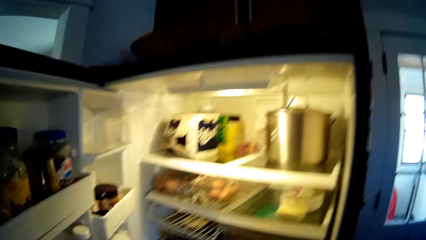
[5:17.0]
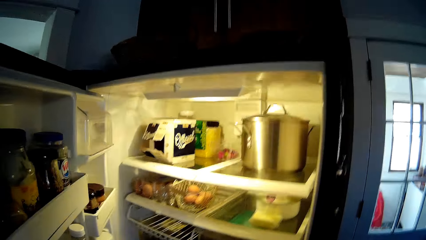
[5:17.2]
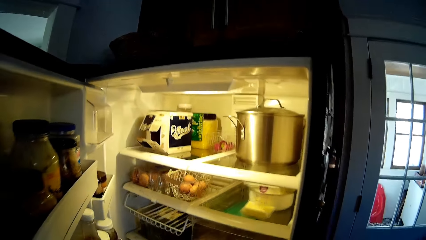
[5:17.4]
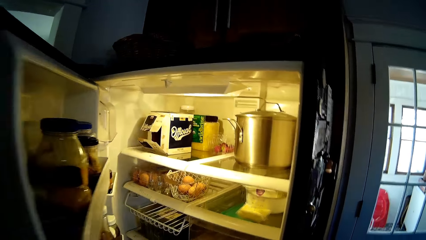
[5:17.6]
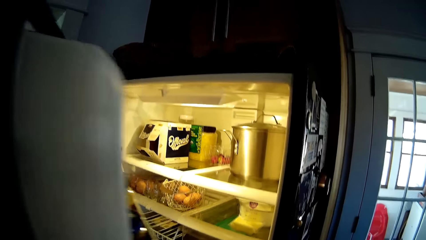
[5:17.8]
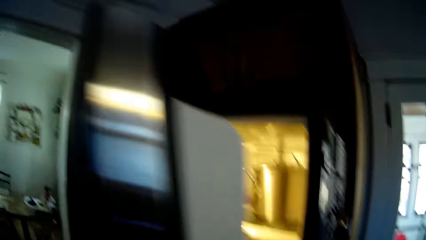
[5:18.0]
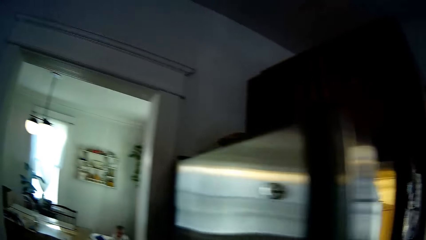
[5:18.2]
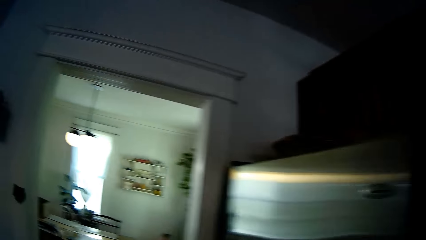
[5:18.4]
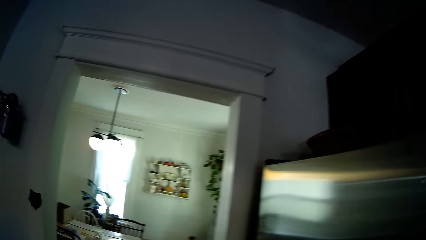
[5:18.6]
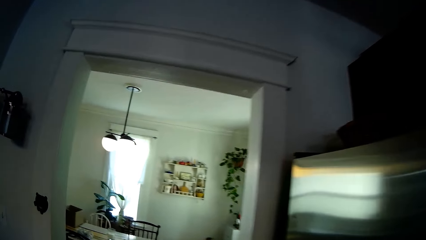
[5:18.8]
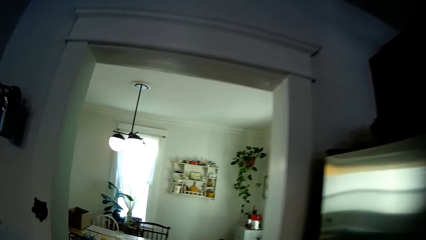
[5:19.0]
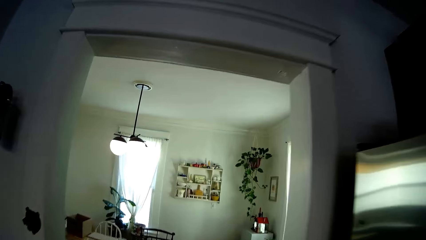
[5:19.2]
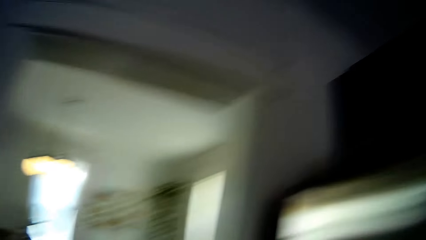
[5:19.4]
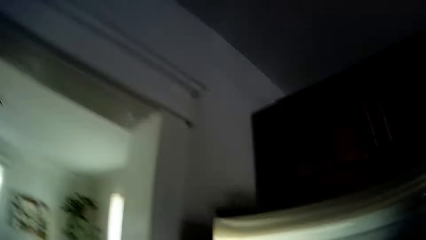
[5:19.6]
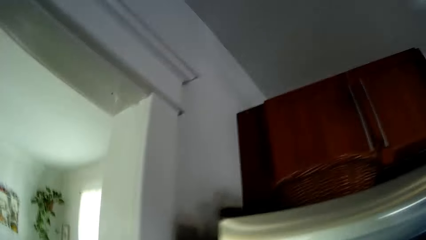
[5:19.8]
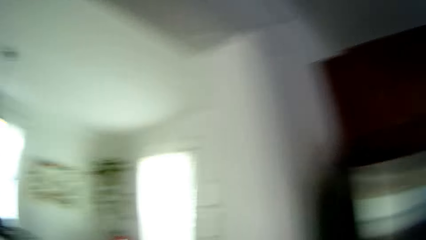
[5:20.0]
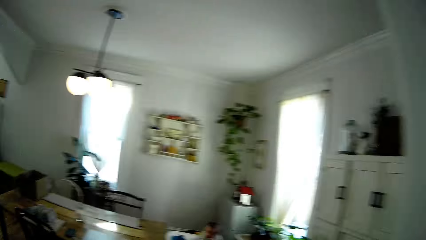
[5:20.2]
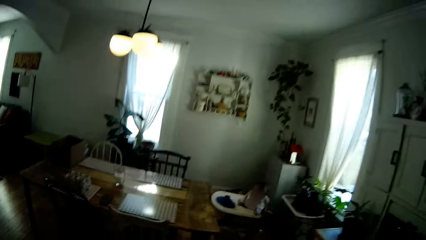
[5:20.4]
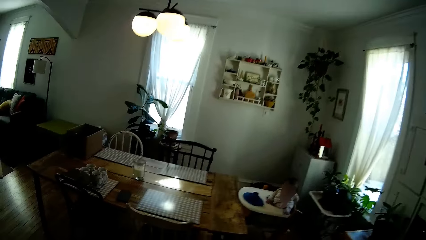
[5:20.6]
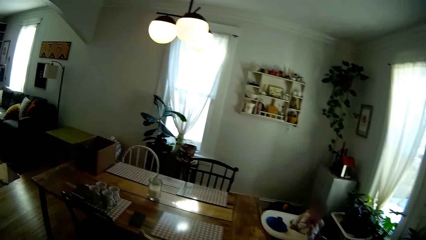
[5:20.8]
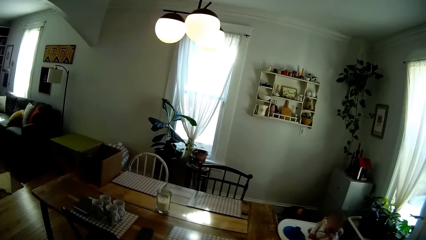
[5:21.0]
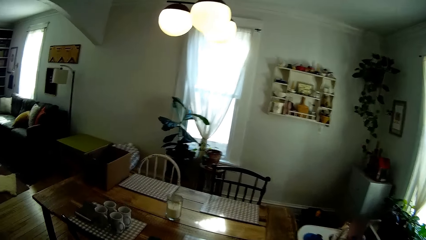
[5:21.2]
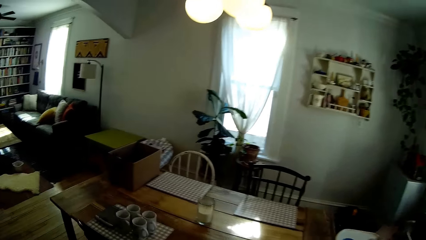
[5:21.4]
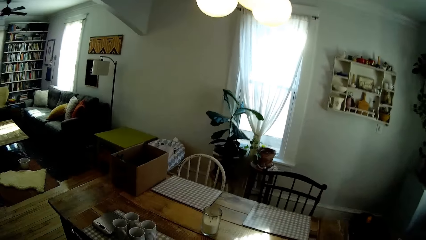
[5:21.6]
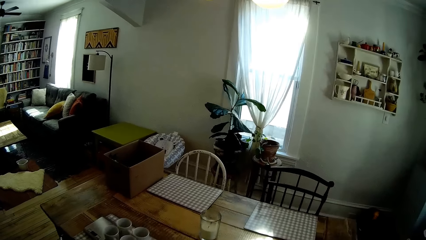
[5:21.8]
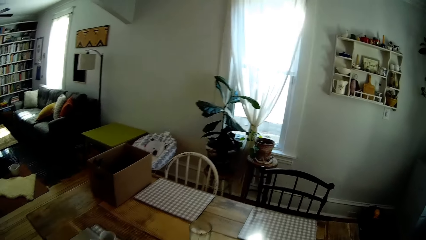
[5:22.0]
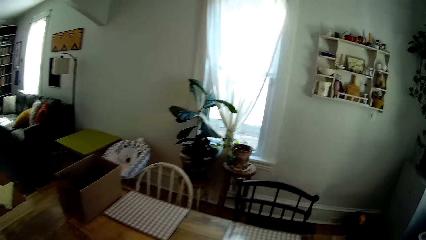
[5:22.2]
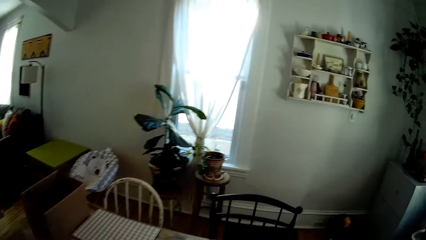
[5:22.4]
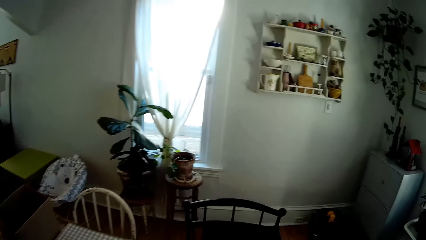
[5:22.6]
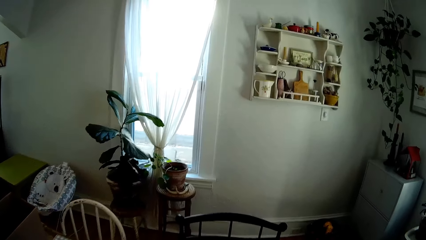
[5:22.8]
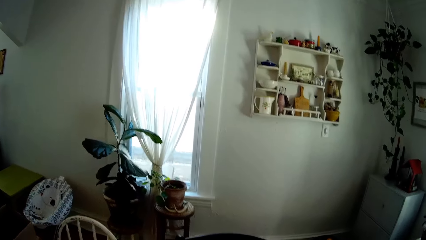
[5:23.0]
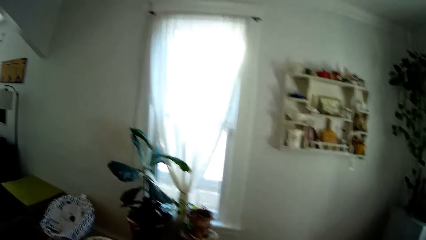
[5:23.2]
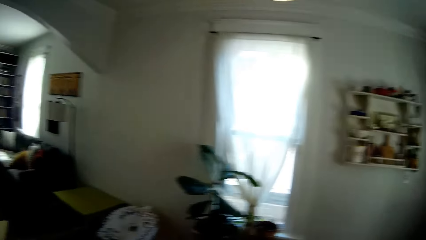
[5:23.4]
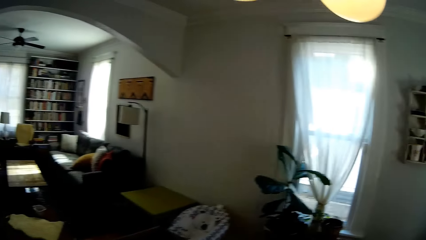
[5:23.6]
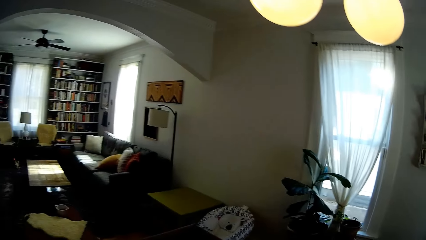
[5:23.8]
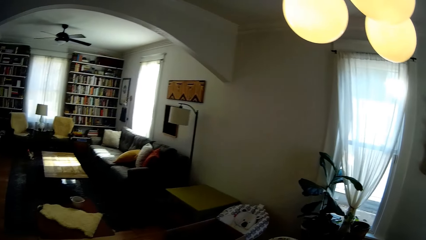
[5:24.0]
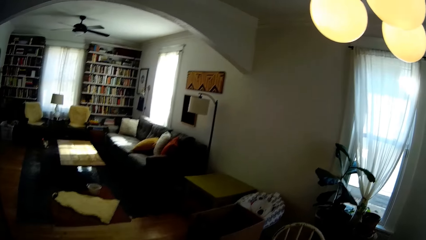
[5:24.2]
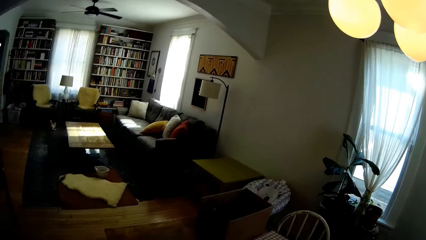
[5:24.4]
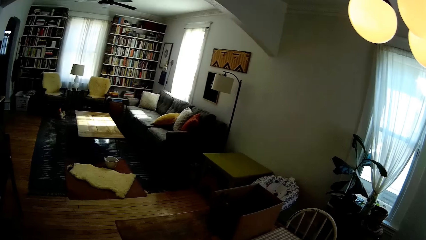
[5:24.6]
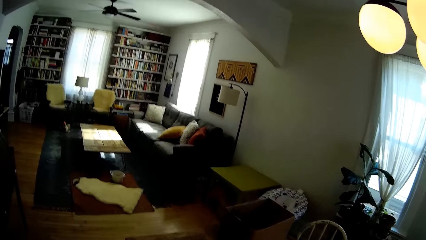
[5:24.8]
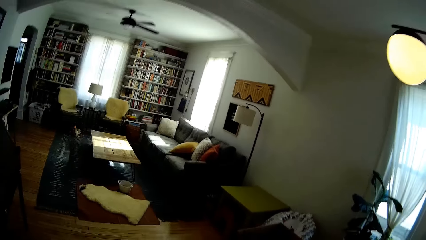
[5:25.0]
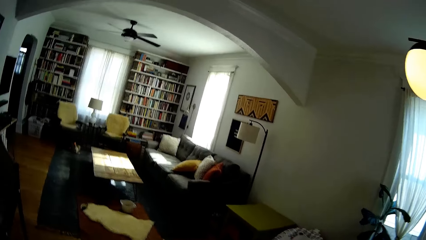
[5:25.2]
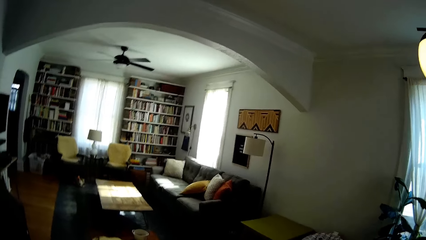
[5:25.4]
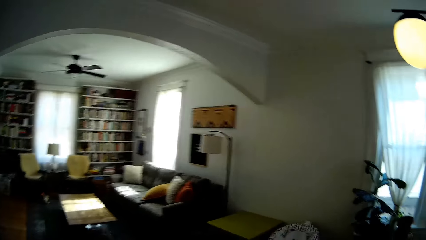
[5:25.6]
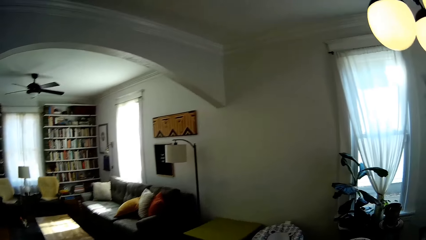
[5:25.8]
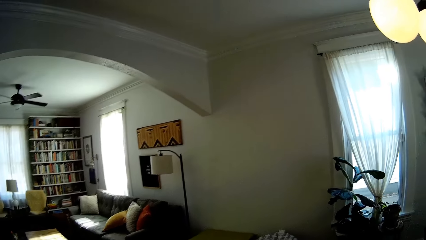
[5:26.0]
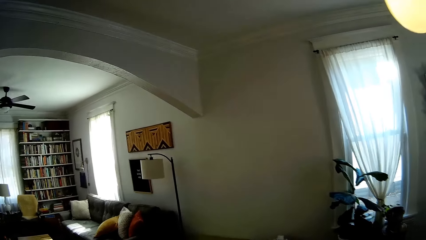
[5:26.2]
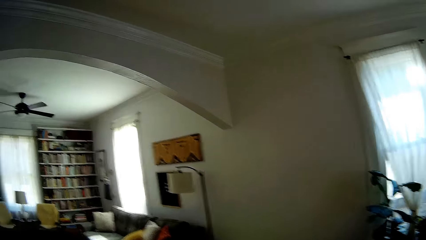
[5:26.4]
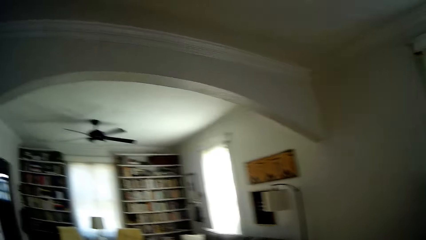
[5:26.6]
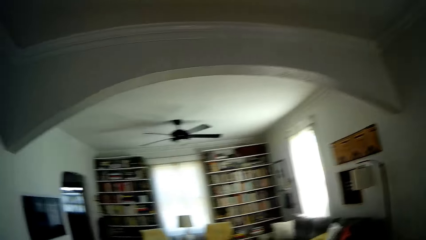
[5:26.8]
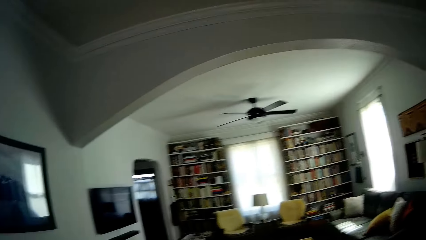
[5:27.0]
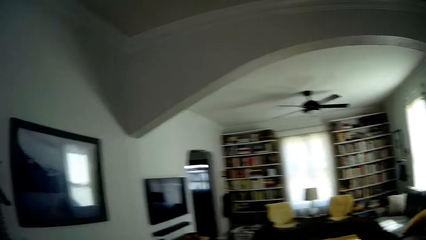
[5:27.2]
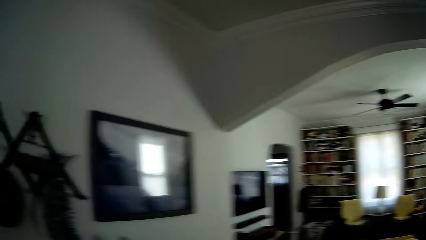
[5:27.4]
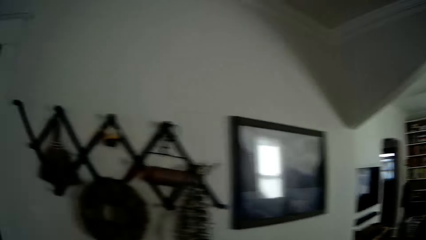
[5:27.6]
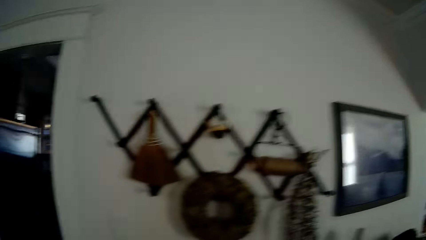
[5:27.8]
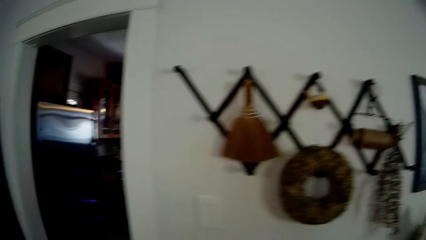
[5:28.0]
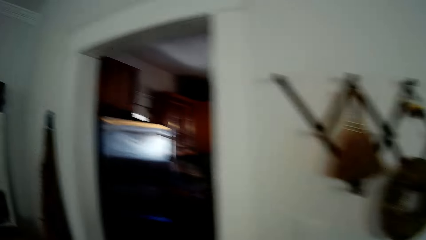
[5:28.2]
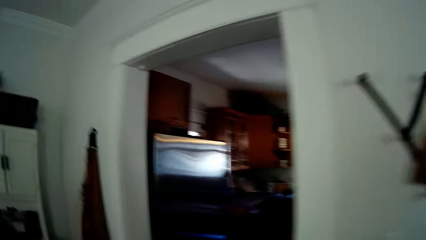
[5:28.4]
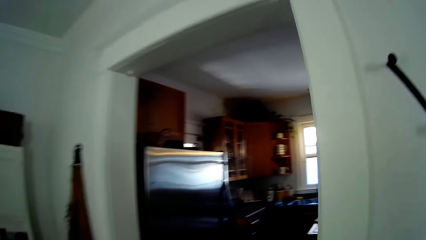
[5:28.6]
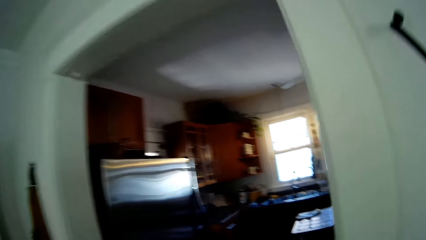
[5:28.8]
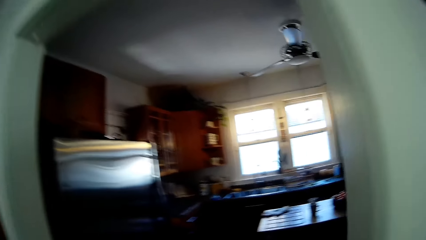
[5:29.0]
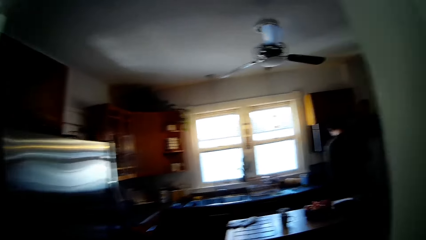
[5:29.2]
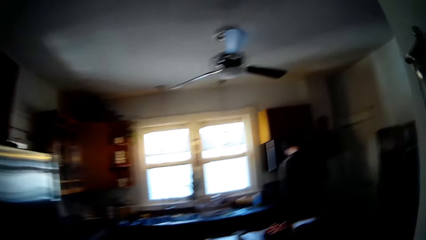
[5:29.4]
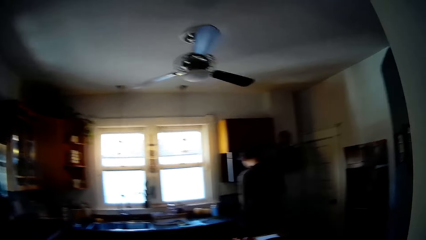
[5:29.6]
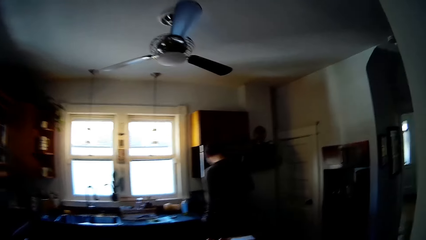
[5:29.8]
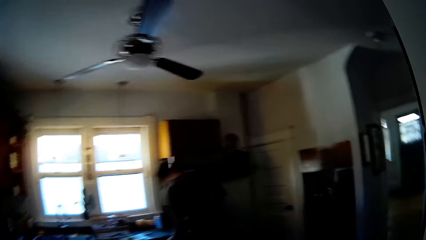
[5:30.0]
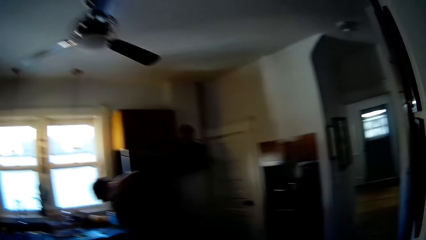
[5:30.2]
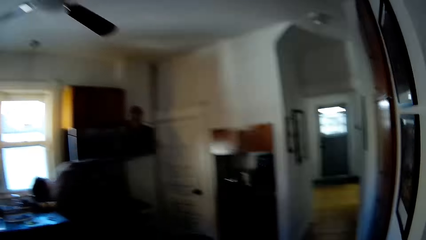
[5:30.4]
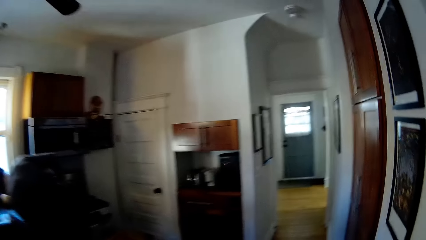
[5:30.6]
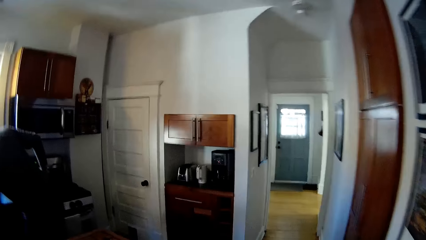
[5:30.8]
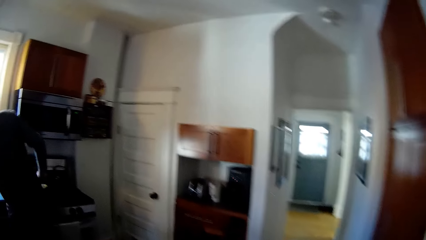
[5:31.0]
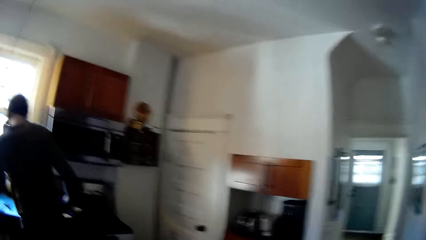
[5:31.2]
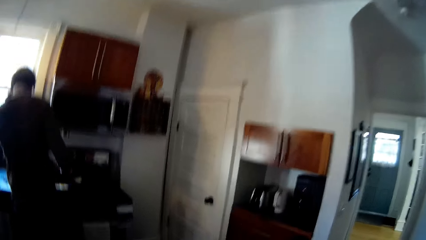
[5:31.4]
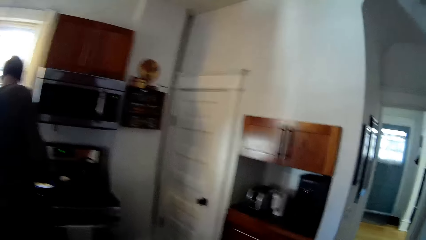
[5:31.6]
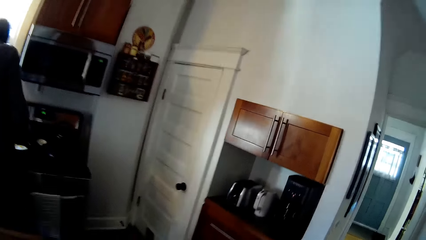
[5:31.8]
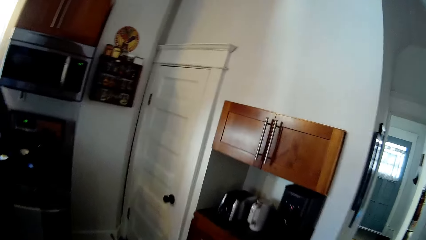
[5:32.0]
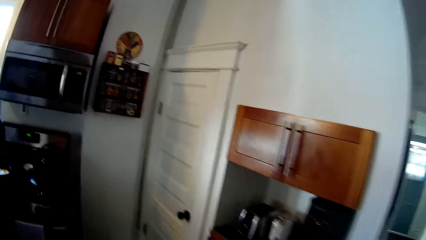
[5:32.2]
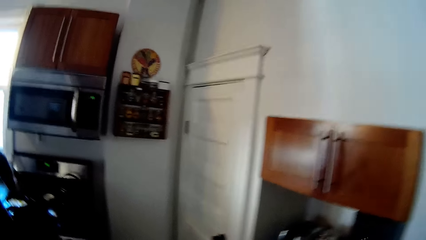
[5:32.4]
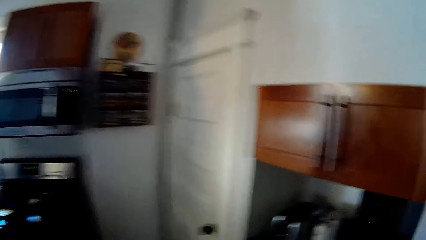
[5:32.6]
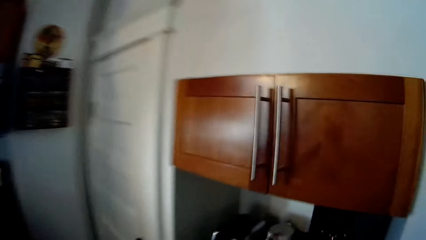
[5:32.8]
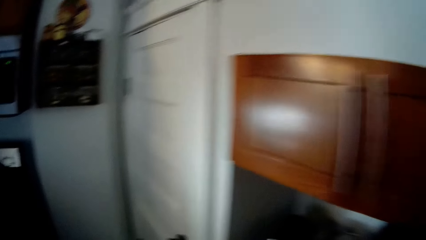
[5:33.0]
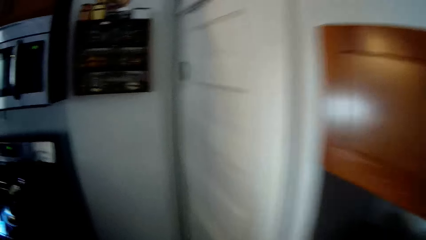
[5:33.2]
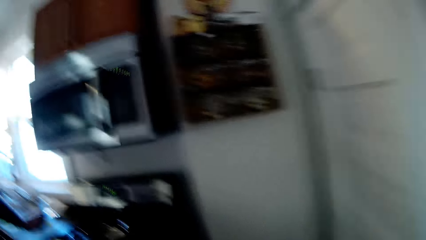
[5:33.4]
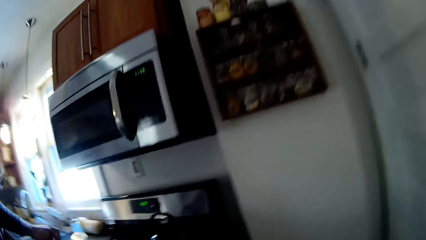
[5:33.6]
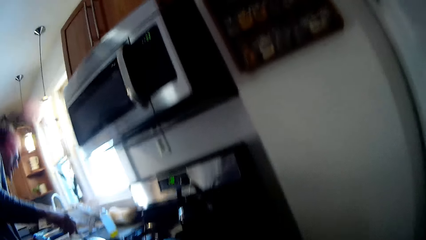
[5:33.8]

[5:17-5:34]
The camera wearer looks inside the fridge. She closes the fridge with her left hand. She walks towards the dining room from the kitchen. She turns to the other side. She walks to the kitchen from the dining room. A man bends beside the cooker. The camera wearer interacts with the man. She talks to the man.
